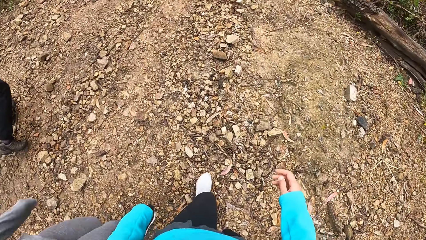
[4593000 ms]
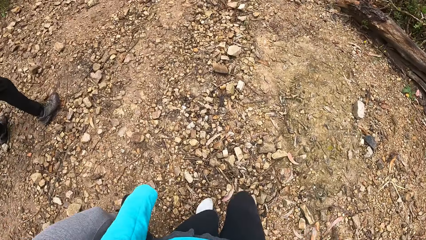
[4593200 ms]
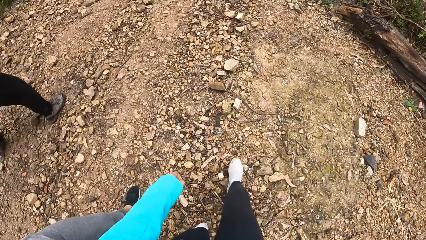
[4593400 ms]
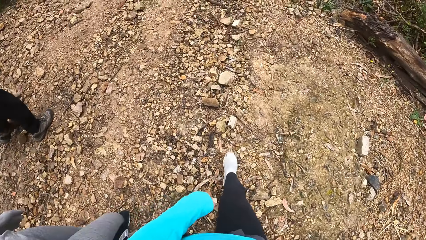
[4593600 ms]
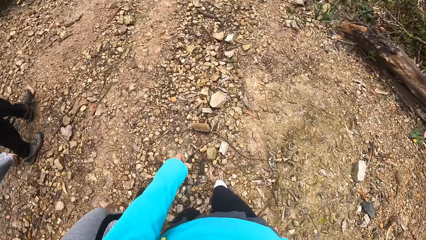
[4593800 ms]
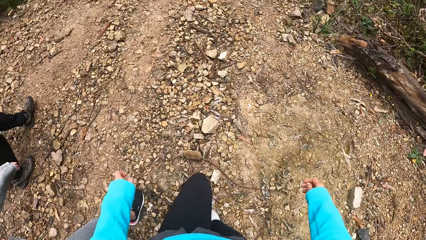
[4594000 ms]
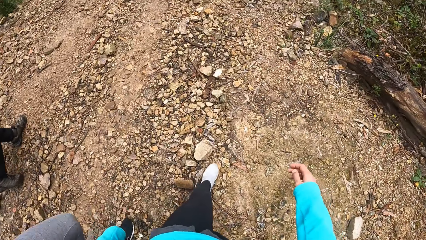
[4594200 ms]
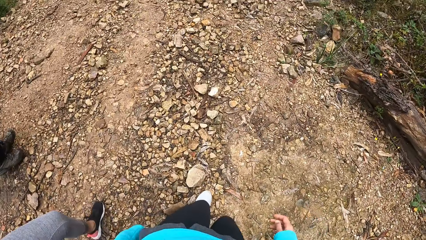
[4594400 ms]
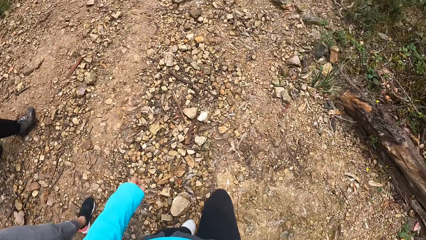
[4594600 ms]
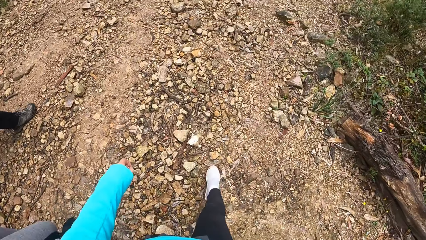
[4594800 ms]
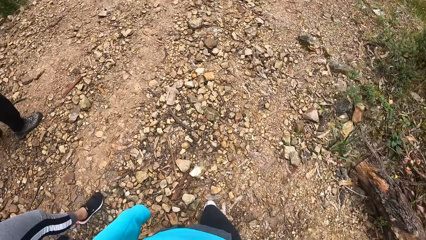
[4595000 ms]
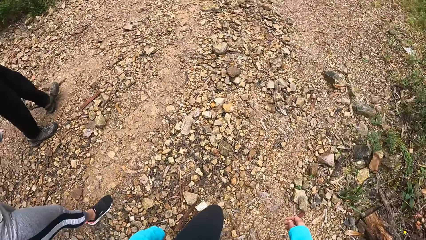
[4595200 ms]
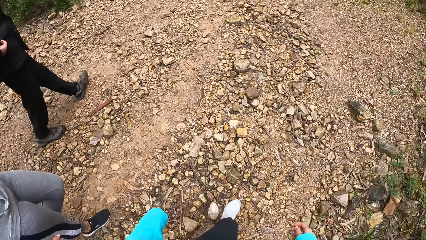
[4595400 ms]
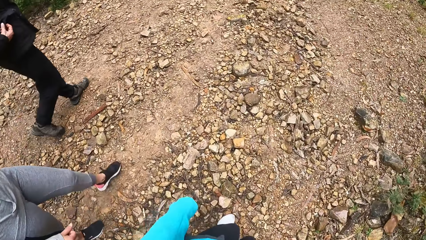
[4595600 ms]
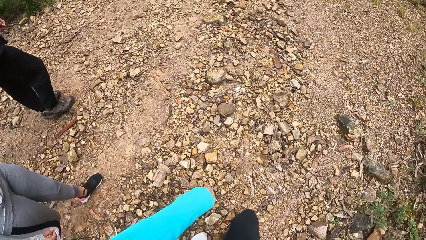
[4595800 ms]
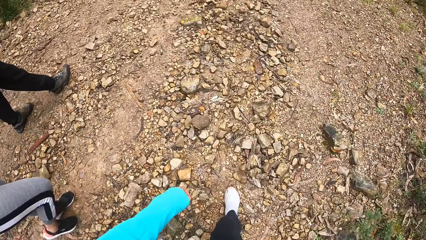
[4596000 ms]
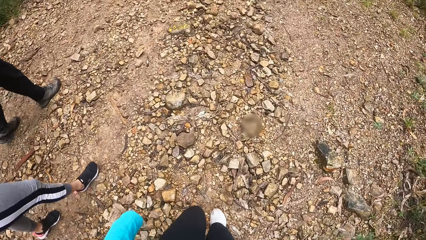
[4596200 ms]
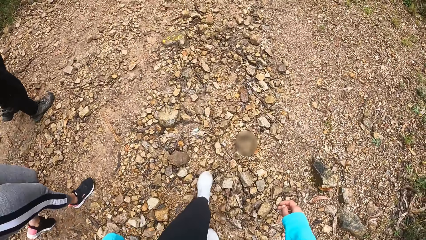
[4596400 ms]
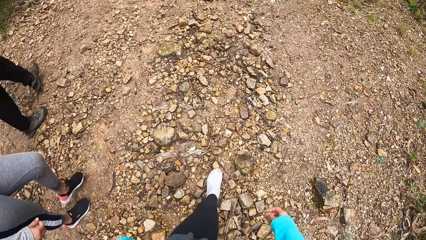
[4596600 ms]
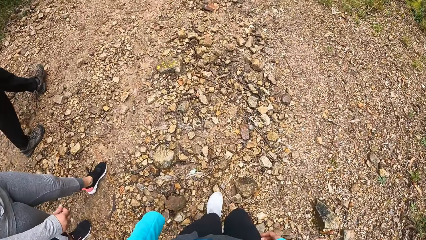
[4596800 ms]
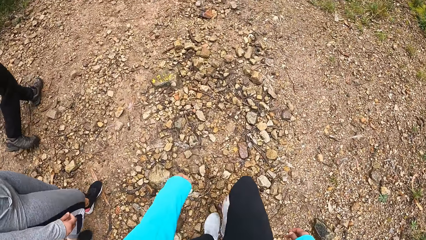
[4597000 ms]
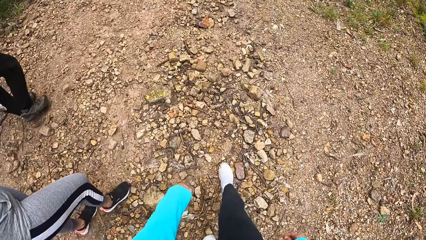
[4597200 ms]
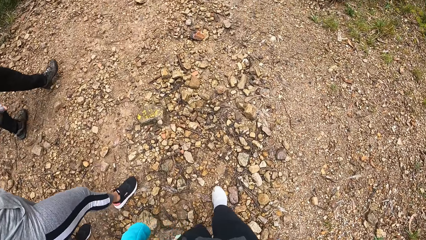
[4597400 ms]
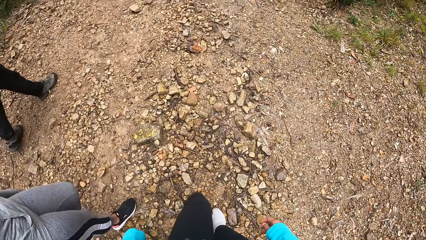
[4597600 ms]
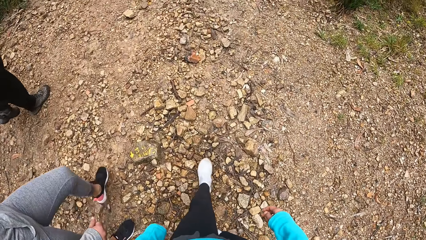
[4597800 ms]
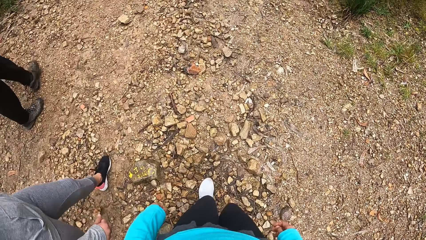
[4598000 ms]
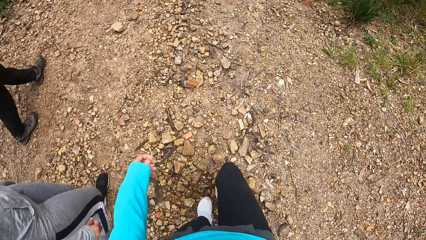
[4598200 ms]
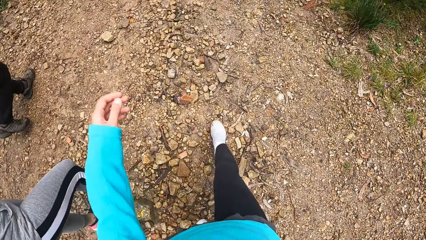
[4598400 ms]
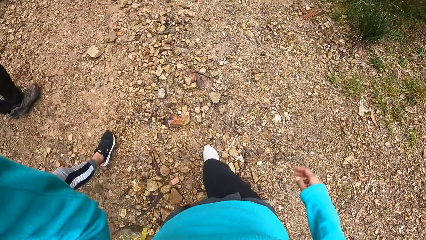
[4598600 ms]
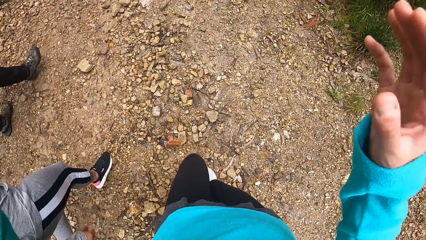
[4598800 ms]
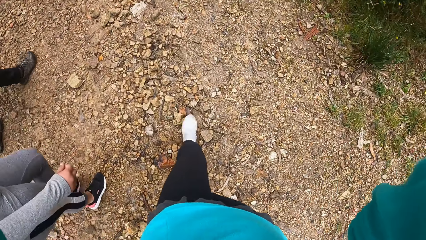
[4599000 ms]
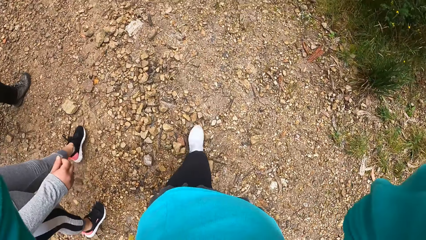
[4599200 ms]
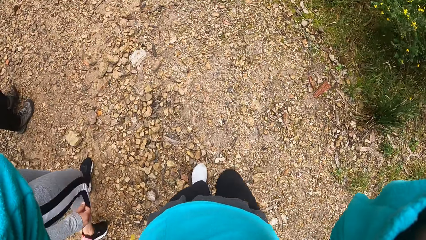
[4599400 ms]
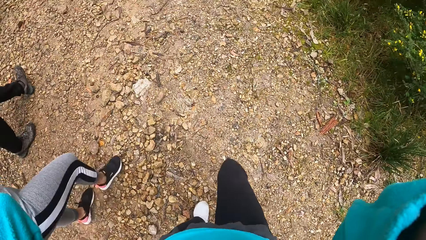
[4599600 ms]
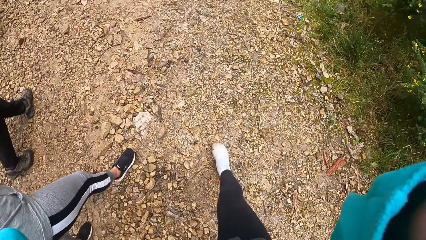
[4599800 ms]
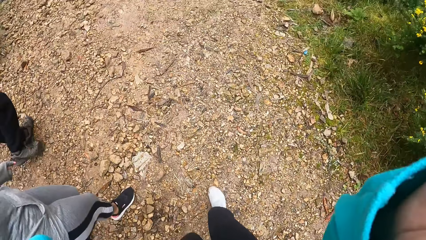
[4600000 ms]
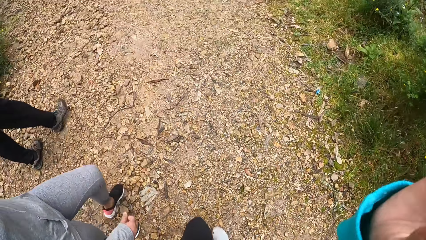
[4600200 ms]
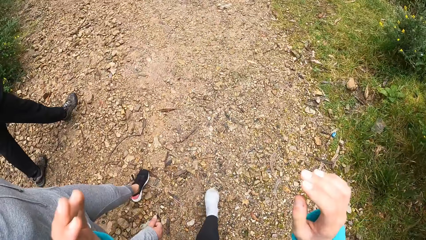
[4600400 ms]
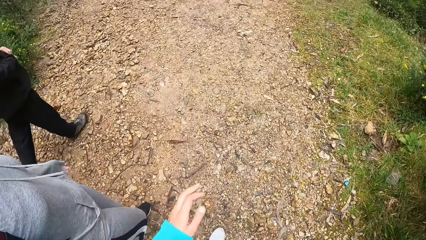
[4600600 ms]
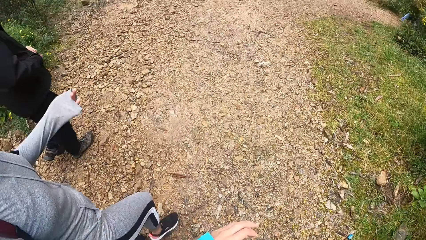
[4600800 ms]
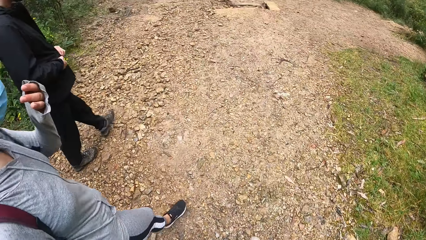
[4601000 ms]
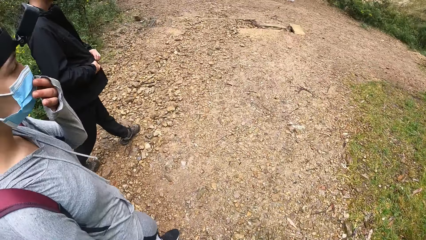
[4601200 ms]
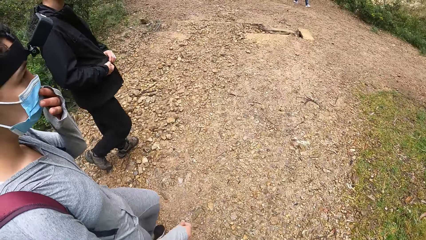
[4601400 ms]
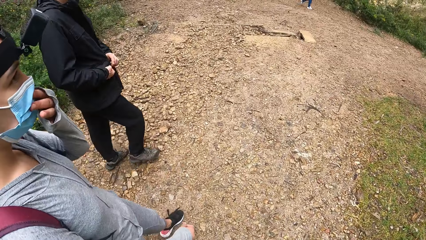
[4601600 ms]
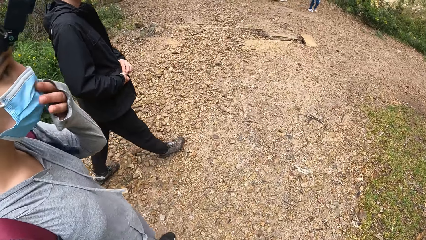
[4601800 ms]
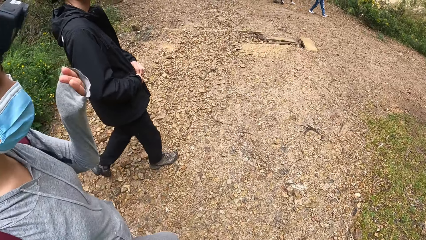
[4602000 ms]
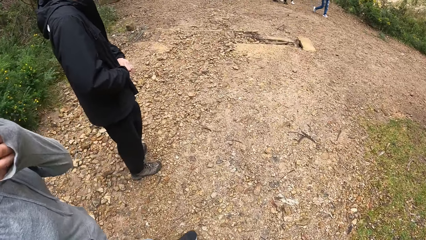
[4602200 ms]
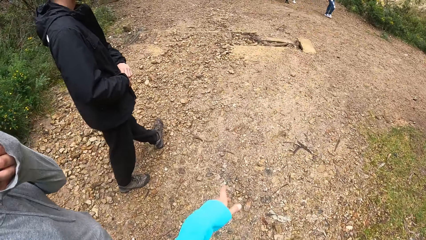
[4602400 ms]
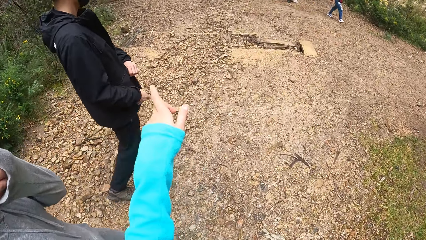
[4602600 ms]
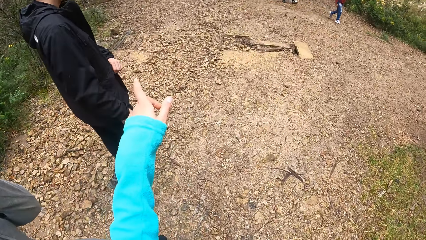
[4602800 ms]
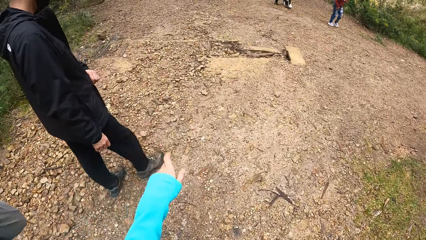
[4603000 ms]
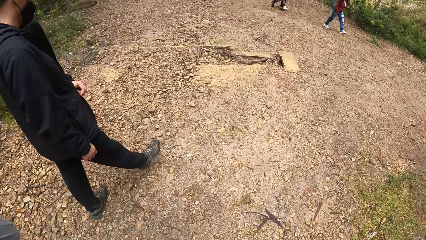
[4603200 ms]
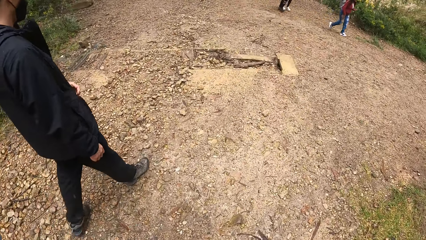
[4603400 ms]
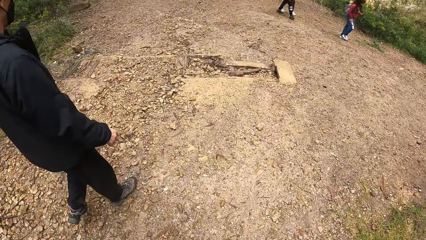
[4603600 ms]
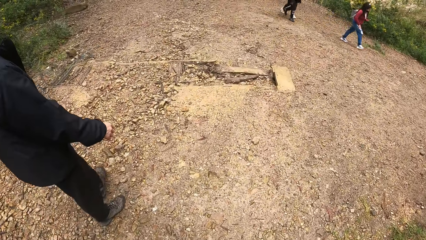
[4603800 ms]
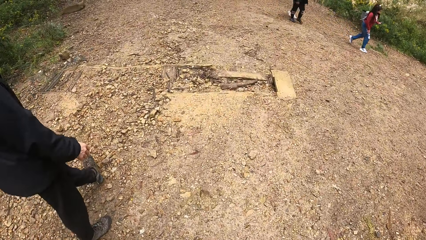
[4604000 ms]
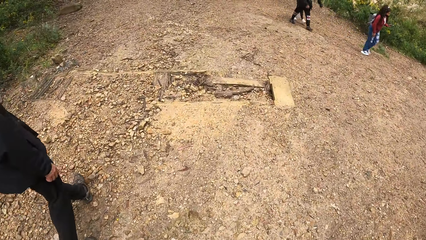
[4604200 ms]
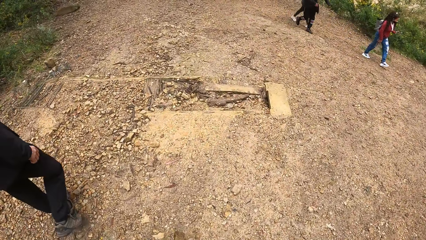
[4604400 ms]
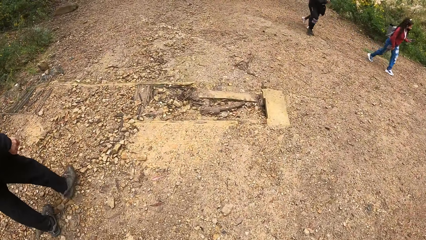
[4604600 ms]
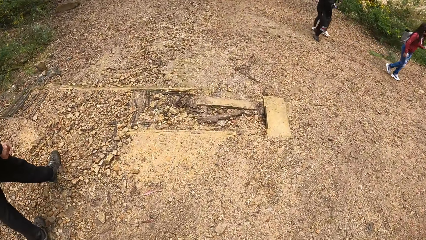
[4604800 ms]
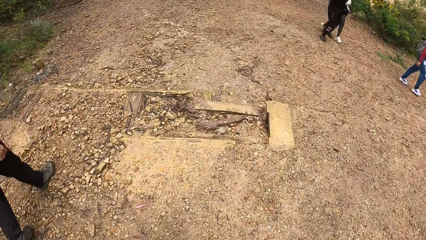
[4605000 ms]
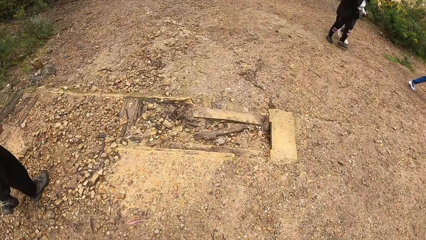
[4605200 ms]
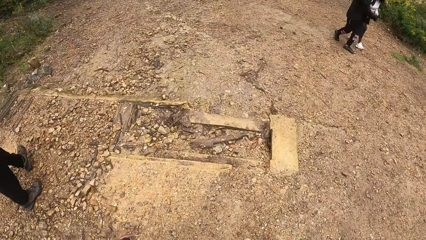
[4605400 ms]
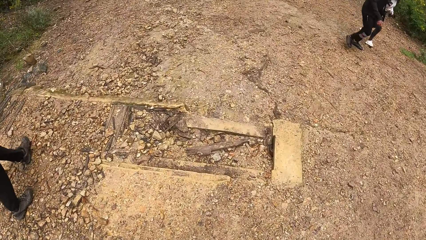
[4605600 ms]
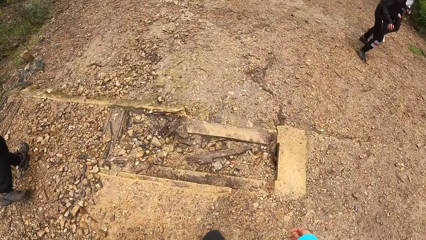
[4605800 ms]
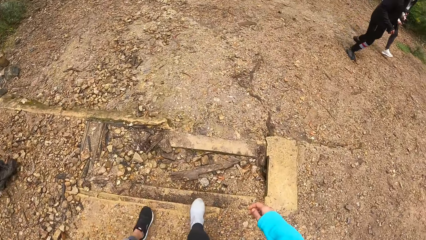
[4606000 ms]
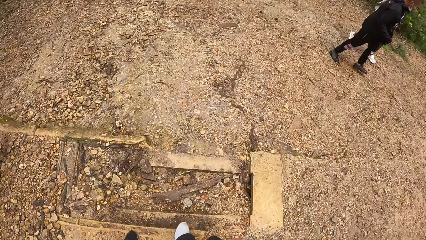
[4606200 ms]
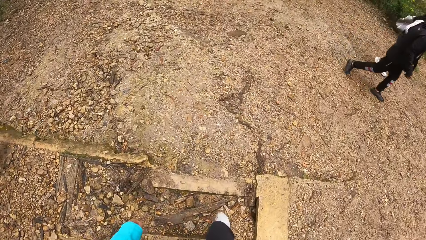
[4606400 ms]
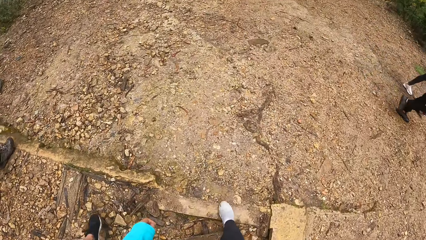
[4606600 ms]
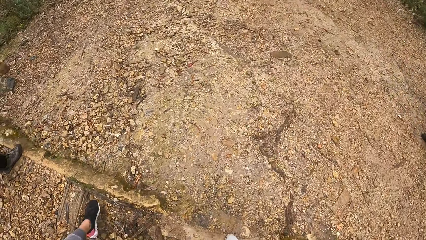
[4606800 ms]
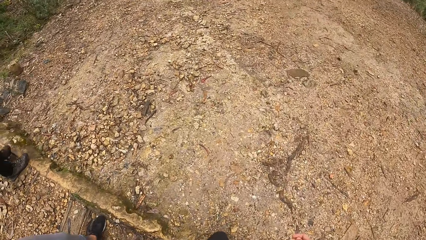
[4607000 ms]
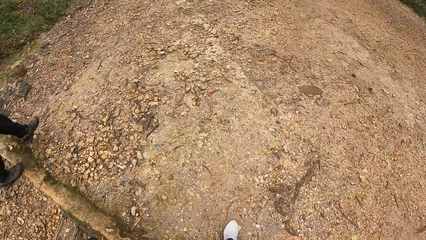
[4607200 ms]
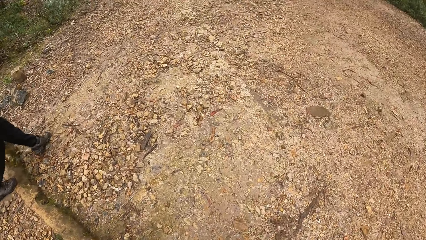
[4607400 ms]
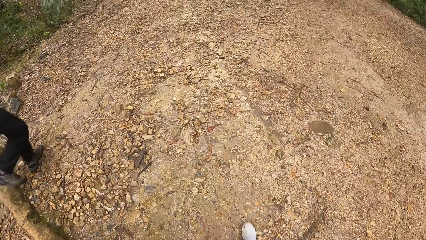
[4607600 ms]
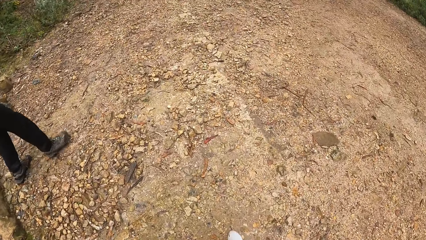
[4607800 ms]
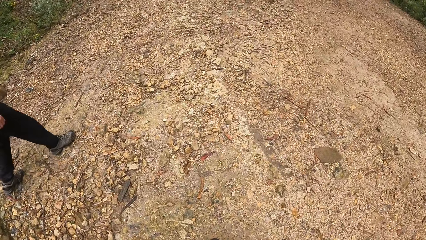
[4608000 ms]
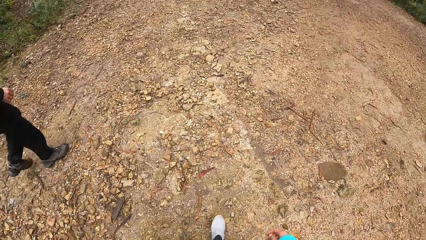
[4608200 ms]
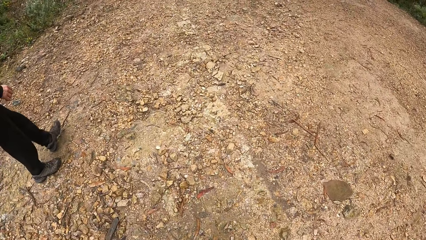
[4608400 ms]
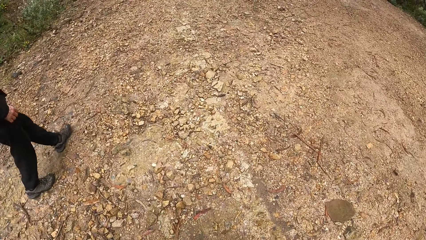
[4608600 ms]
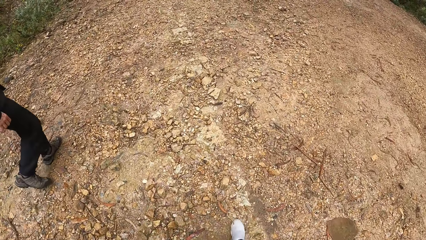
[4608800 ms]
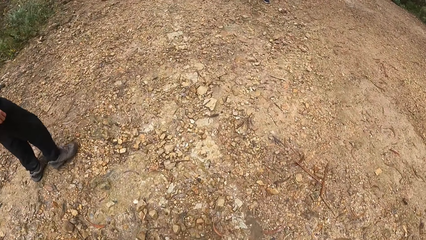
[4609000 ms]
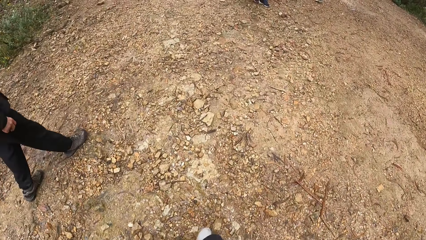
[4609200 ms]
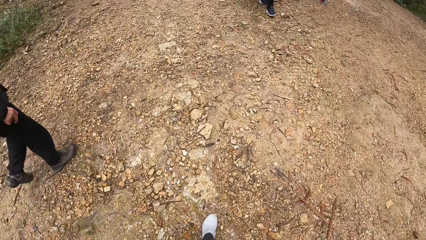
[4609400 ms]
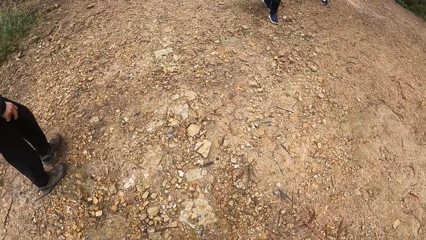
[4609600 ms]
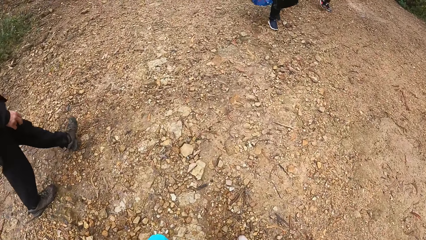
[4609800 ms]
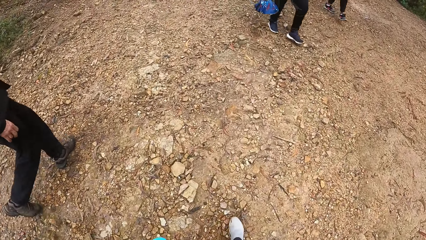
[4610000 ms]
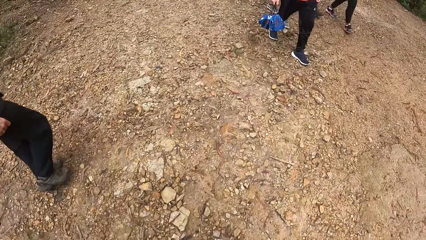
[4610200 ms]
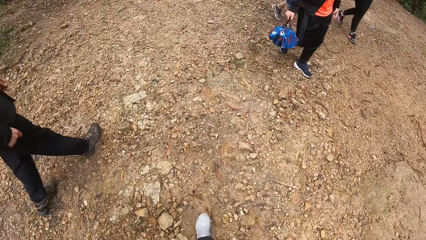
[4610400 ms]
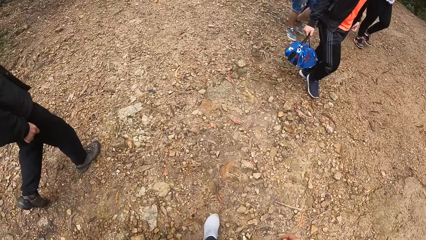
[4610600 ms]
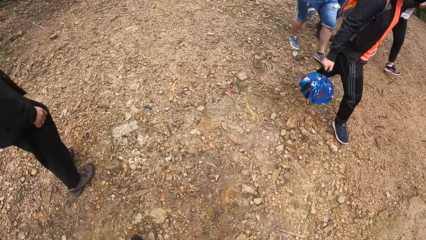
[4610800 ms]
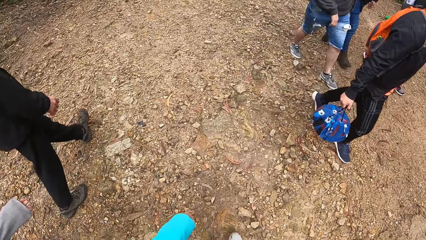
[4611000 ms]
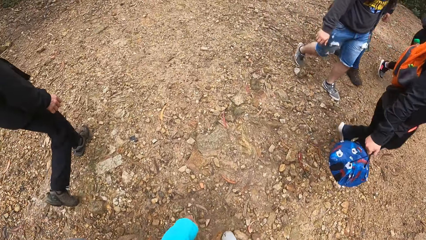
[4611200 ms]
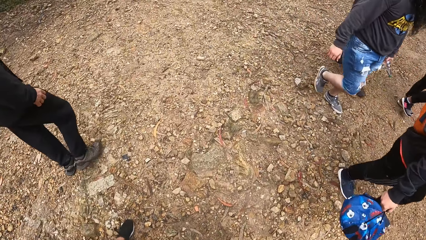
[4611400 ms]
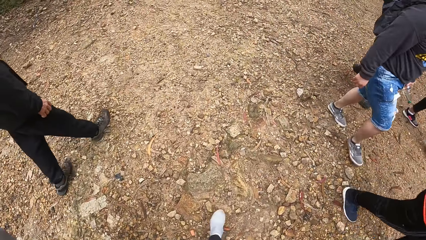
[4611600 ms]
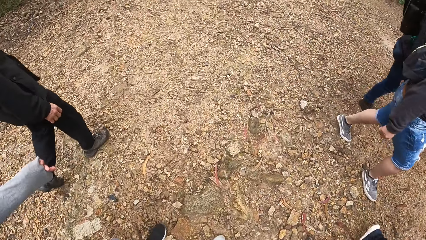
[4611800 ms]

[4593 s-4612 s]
The camera wearer adjusts the camera with both her hands. She converses with a woman and a man. The woman adjusts the nose mask on her face with her left hand. A girl walks by the camera wearer.
